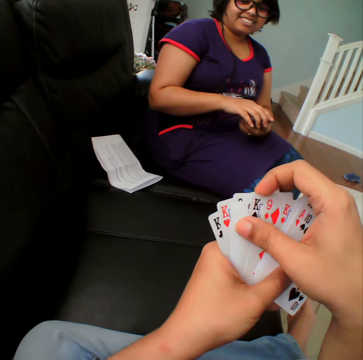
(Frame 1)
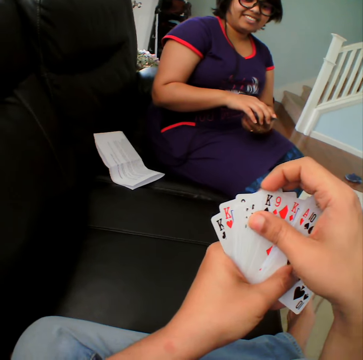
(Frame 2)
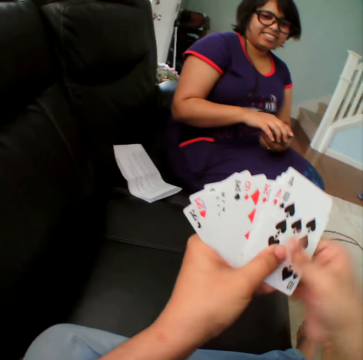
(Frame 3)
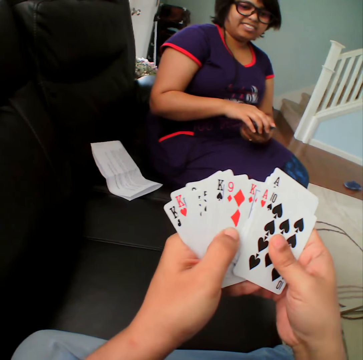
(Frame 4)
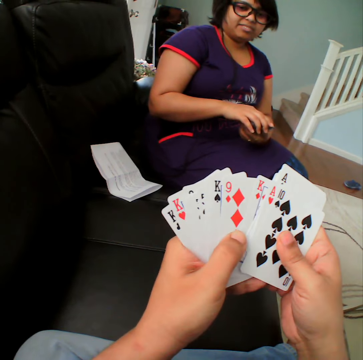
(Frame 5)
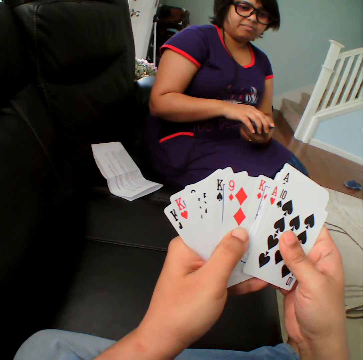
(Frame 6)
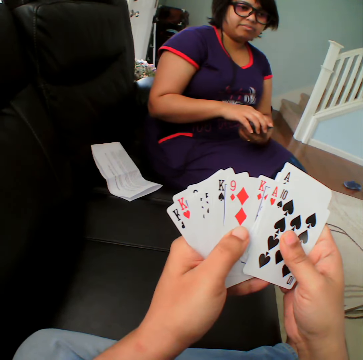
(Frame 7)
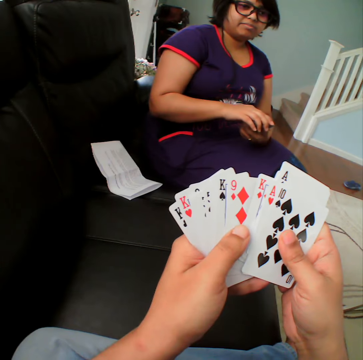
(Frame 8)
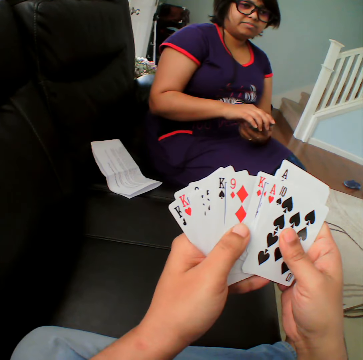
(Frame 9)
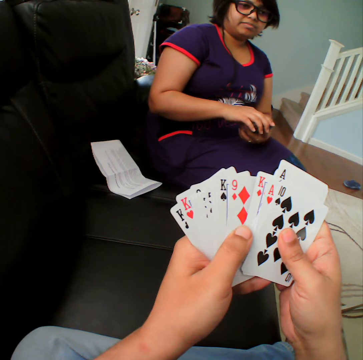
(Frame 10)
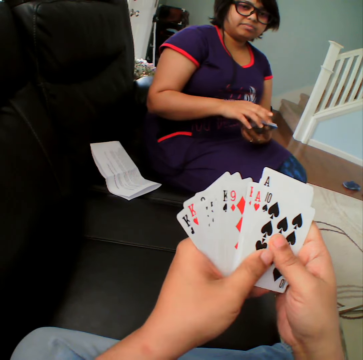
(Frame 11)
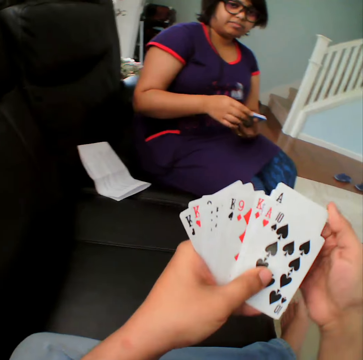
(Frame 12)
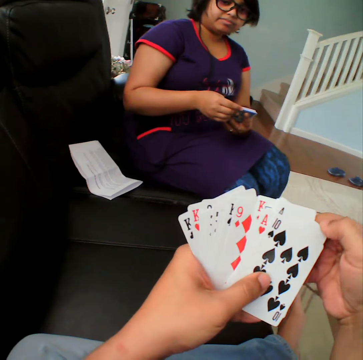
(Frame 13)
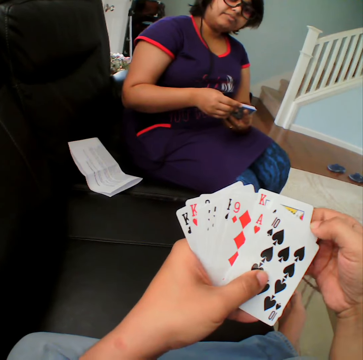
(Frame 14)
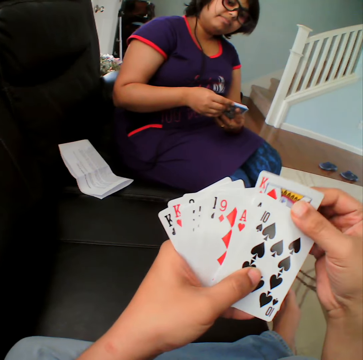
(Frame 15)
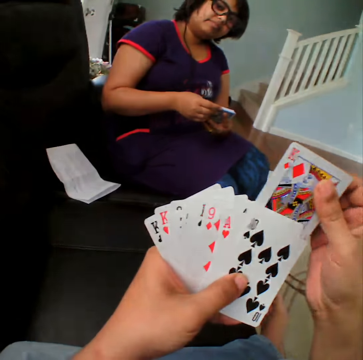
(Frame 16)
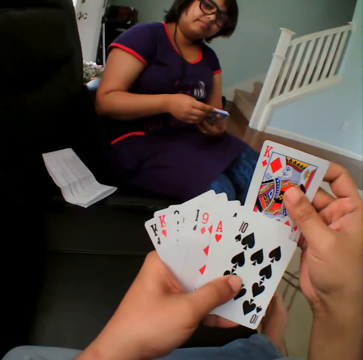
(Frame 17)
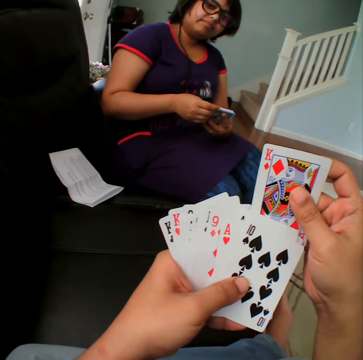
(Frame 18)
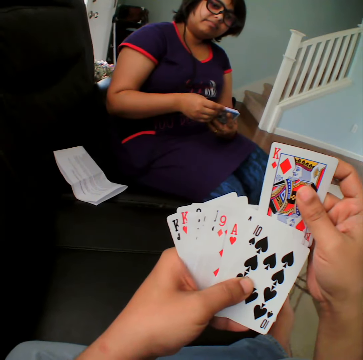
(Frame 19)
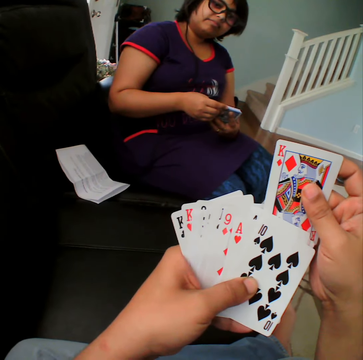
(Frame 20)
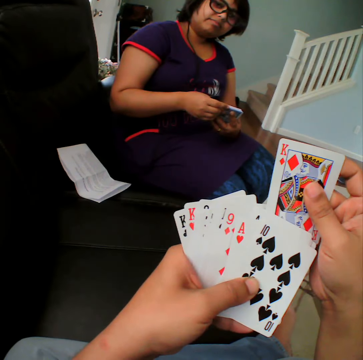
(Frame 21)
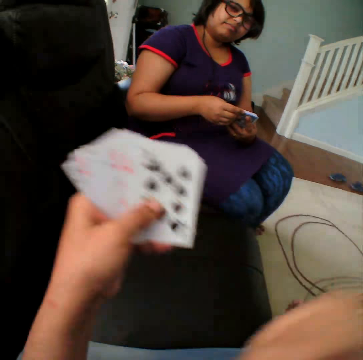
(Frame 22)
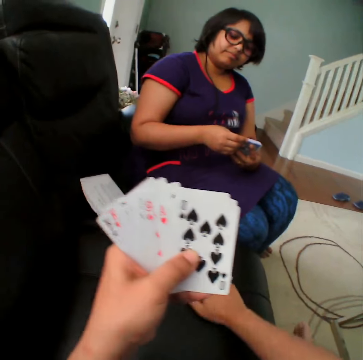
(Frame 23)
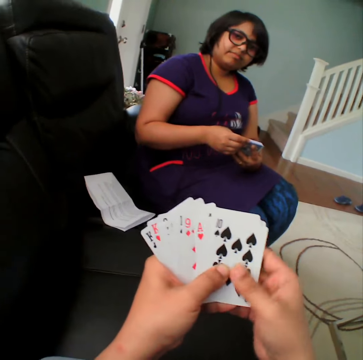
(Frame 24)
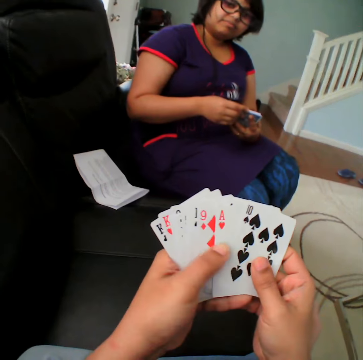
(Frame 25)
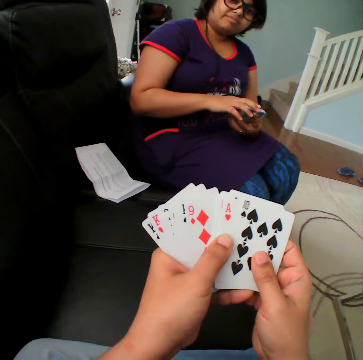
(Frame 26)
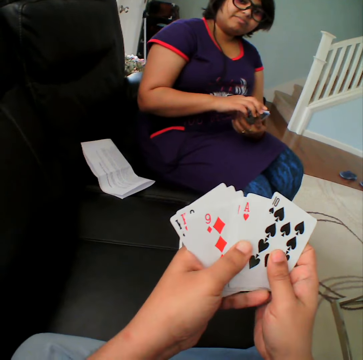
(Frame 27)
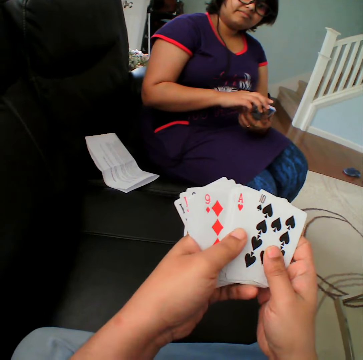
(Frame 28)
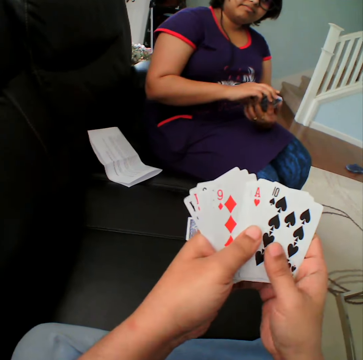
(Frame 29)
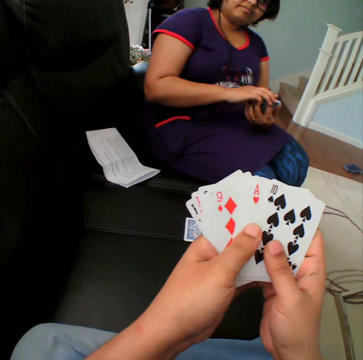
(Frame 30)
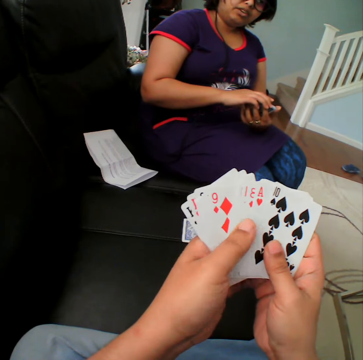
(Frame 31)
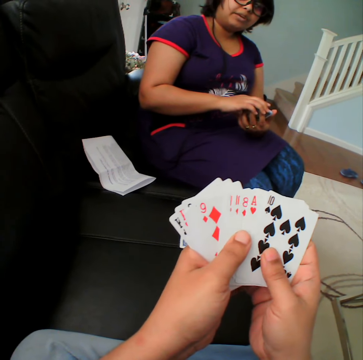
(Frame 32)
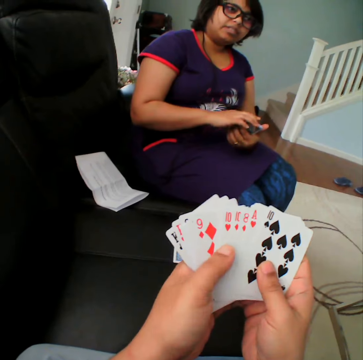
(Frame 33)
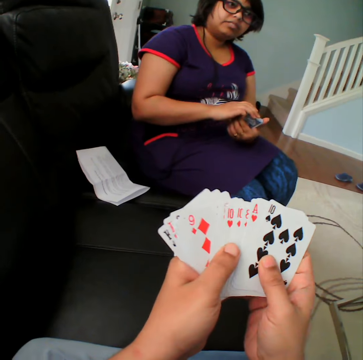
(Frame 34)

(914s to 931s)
The camera wearer picks up the card. They place the card on the couch. They select the cards.

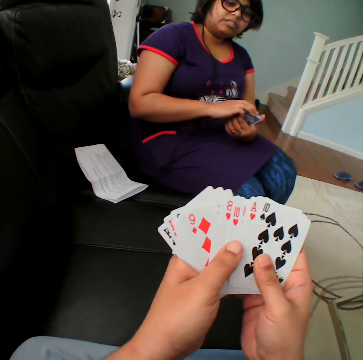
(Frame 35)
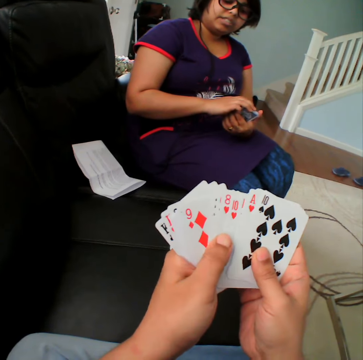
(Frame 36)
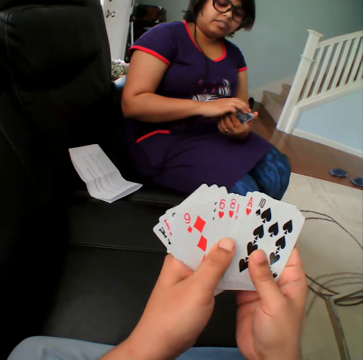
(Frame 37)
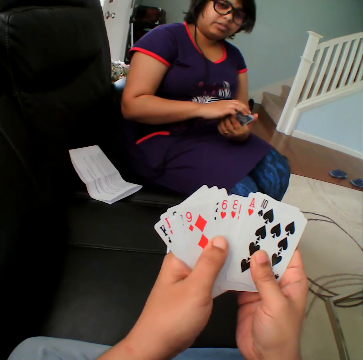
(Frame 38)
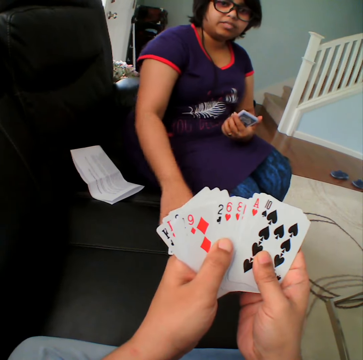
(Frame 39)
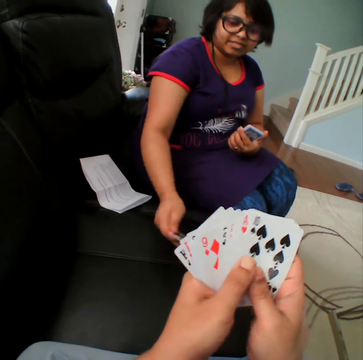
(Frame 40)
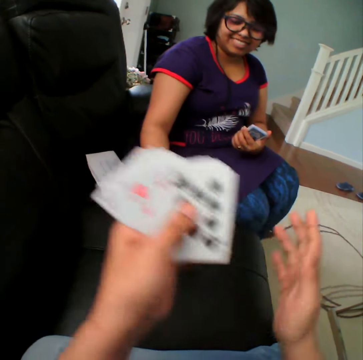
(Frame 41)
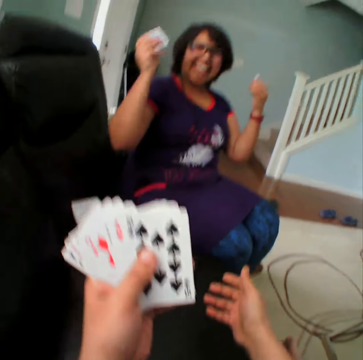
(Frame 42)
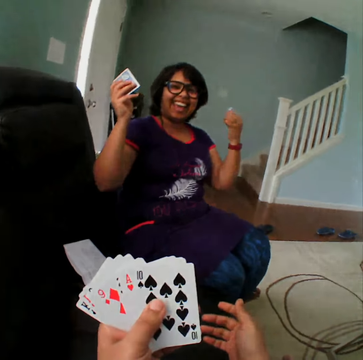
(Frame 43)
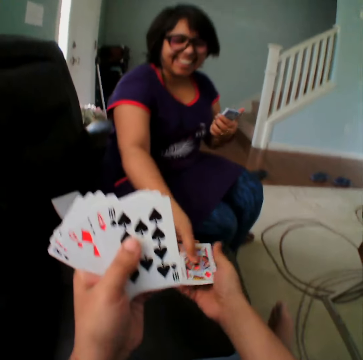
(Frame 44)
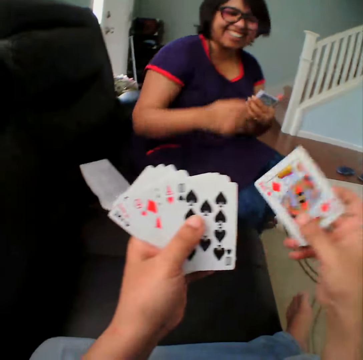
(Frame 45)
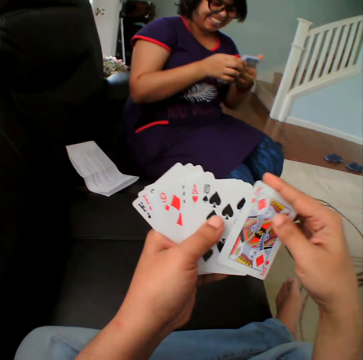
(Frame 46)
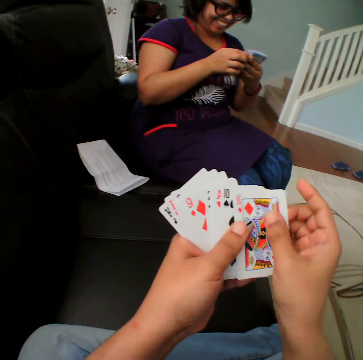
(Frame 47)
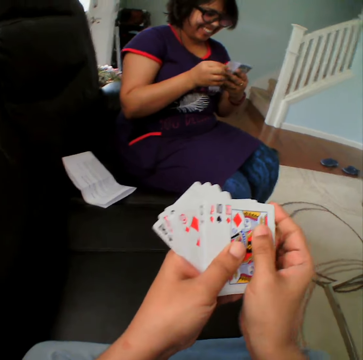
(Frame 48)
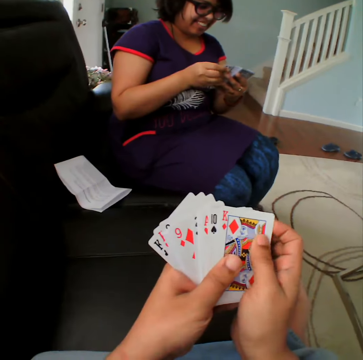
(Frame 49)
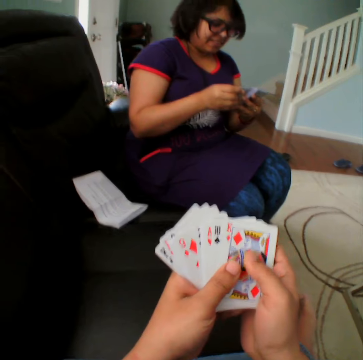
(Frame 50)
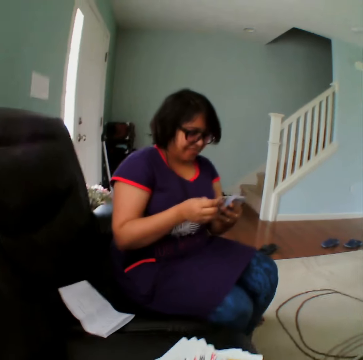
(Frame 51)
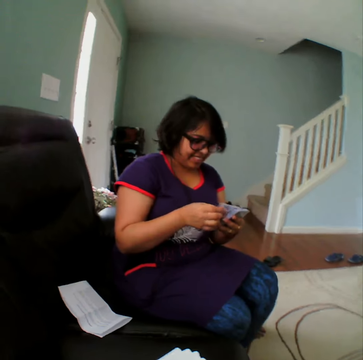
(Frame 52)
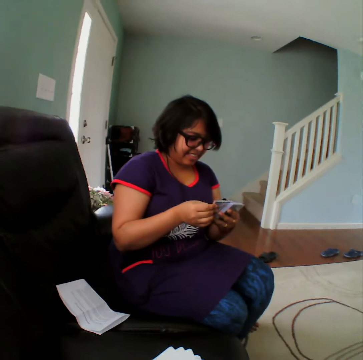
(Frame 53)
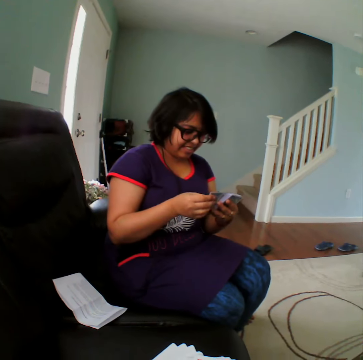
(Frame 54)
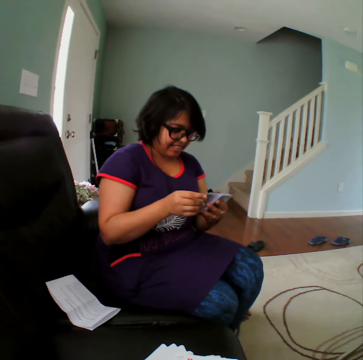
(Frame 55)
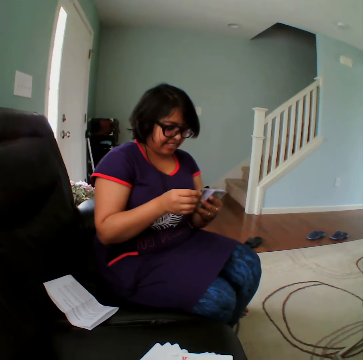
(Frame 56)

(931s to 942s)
A person picks up the card. The person gives the card to a man. The person selects the cards.

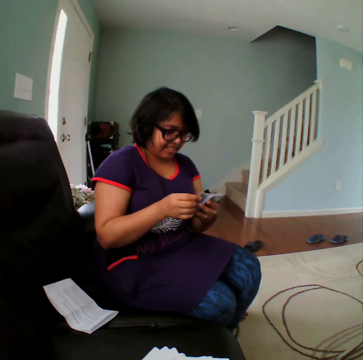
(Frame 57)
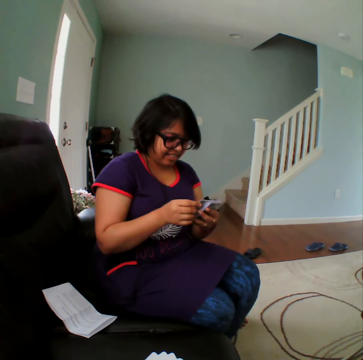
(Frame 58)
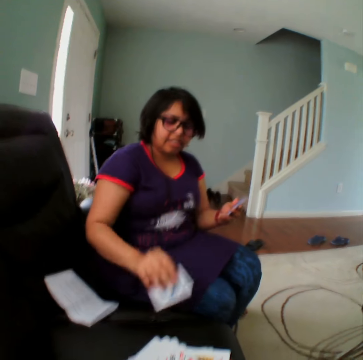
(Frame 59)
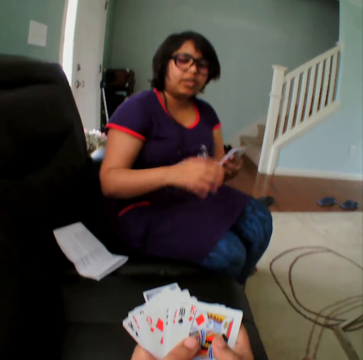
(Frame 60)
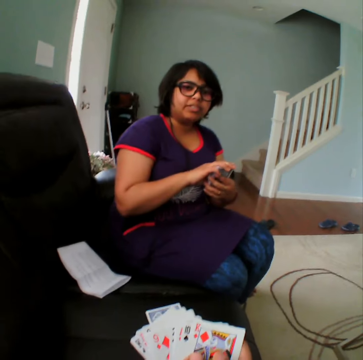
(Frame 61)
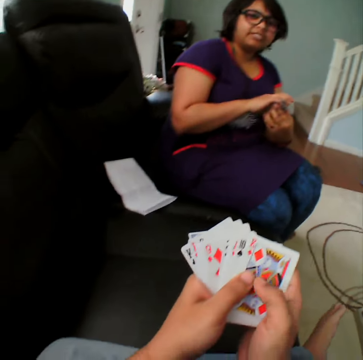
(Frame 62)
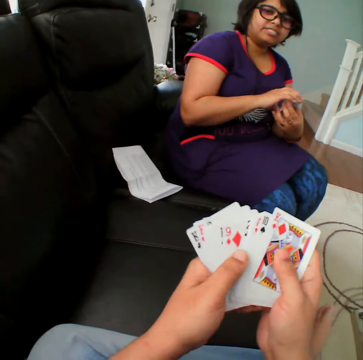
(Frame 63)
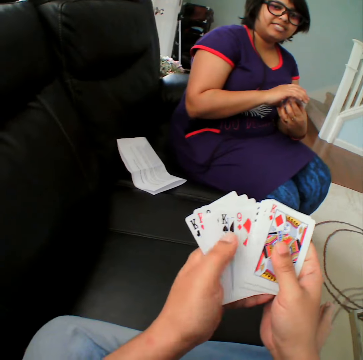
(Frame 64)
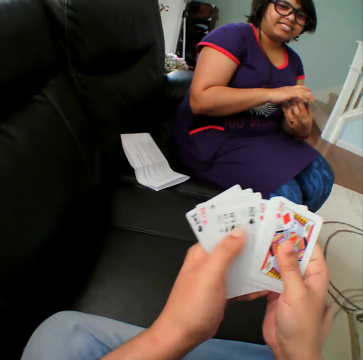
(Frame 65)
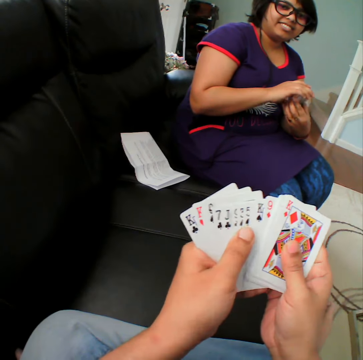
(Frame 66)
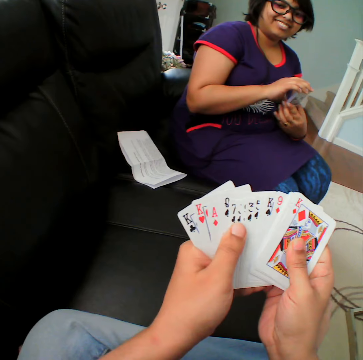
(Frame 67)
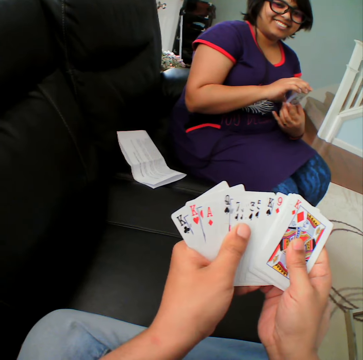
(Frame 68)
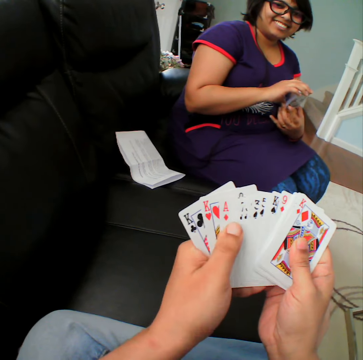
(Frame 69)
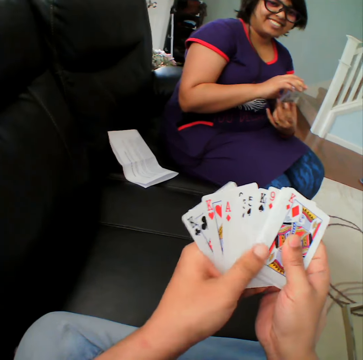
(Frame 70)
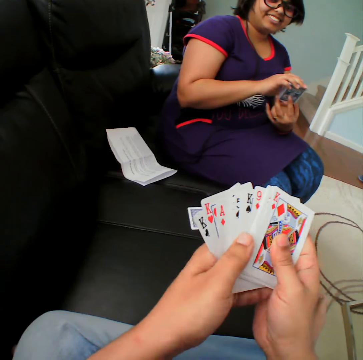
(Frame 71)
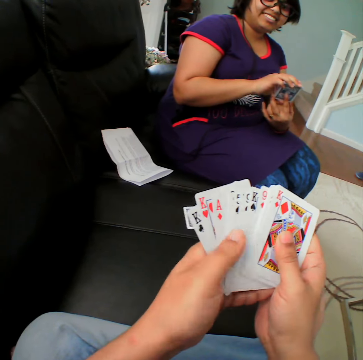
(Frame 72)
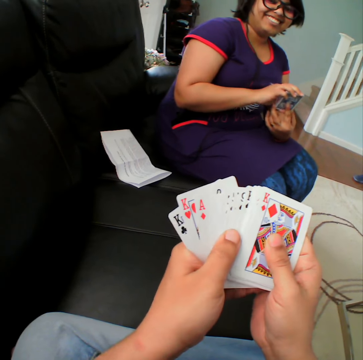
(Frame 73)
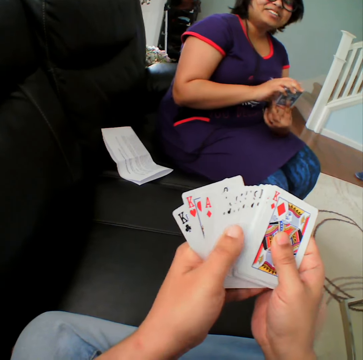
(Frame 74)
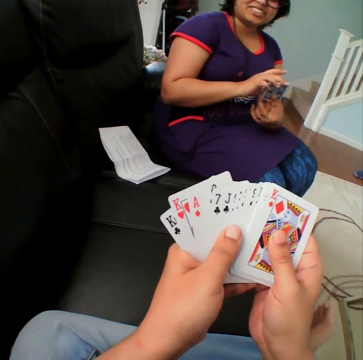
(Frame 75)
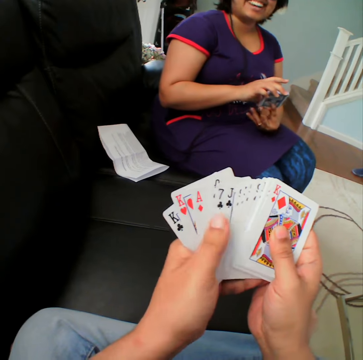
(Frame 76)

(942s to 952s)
A person picks up the card. The person places the card in the couch. The camera wearer selects the cards. They move the cards in the hands. The person converses.
